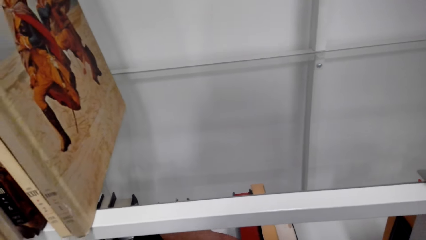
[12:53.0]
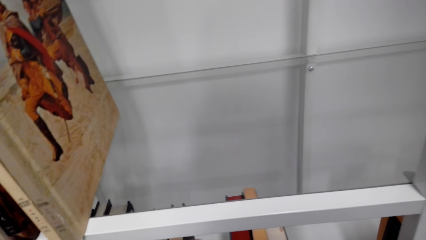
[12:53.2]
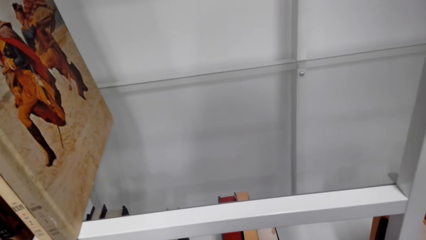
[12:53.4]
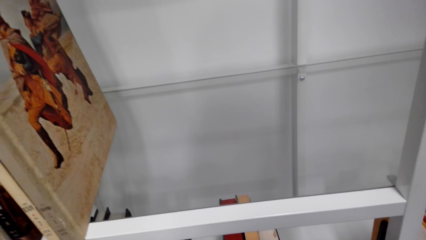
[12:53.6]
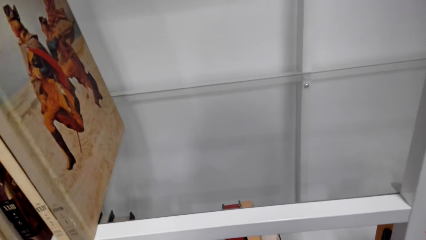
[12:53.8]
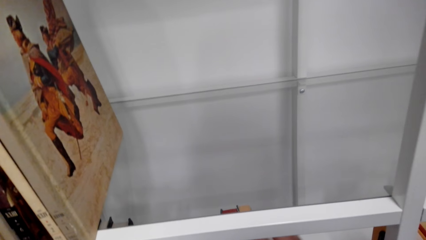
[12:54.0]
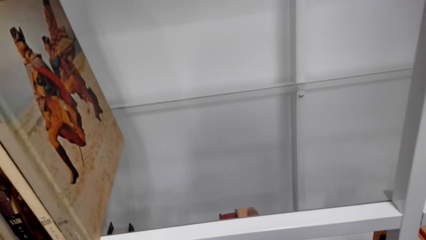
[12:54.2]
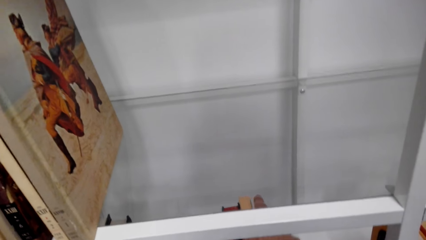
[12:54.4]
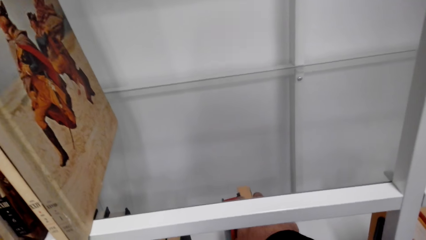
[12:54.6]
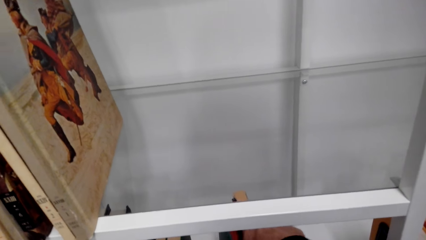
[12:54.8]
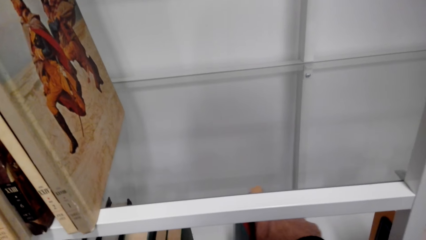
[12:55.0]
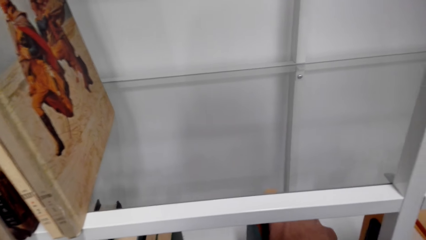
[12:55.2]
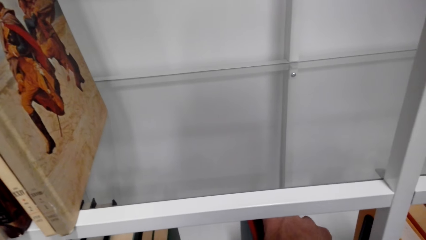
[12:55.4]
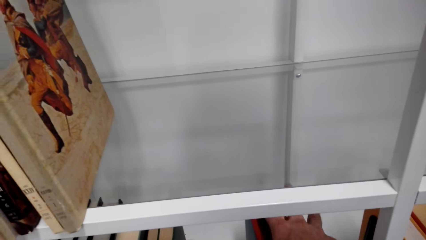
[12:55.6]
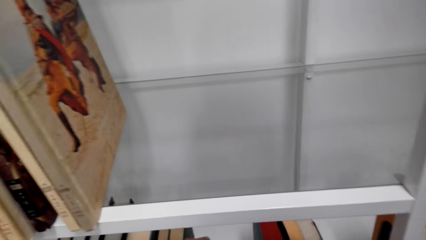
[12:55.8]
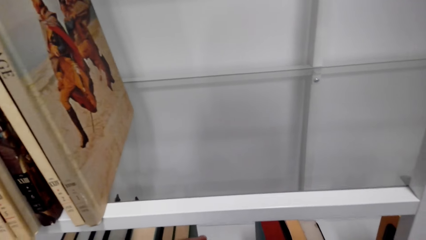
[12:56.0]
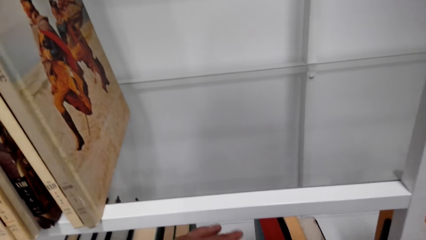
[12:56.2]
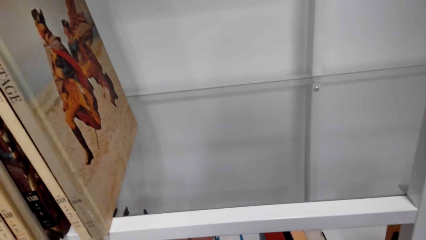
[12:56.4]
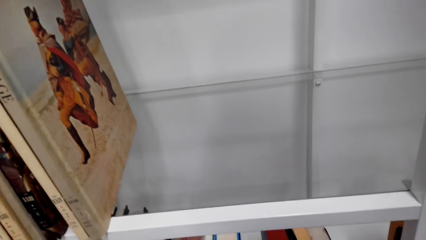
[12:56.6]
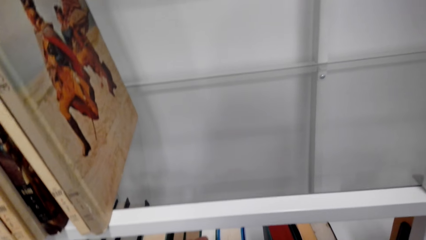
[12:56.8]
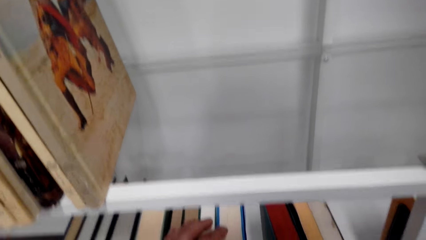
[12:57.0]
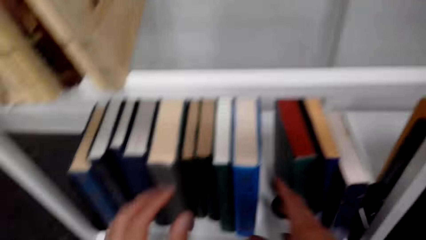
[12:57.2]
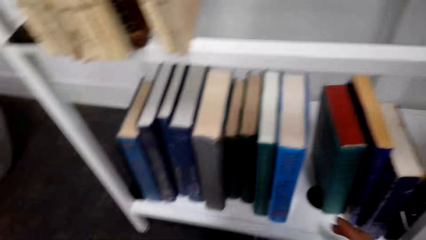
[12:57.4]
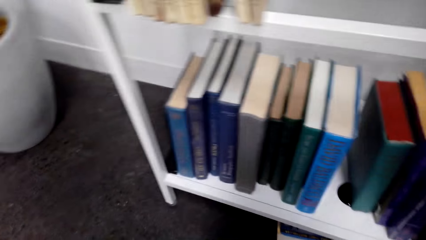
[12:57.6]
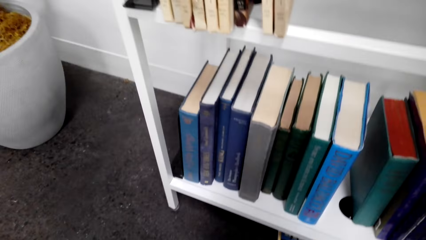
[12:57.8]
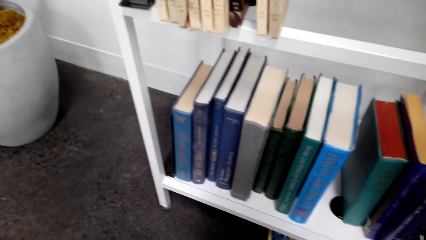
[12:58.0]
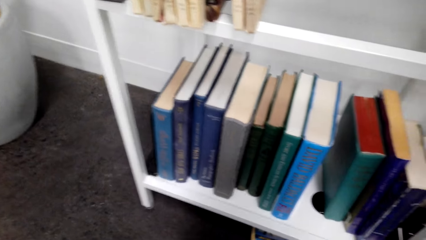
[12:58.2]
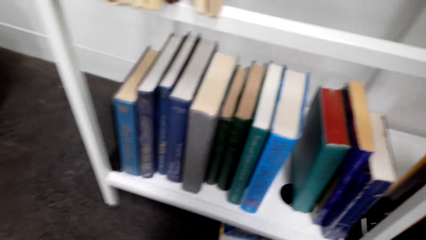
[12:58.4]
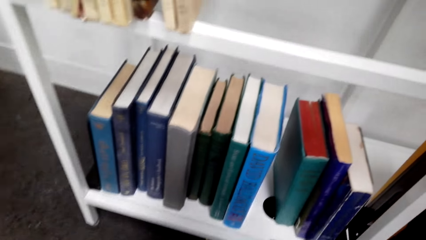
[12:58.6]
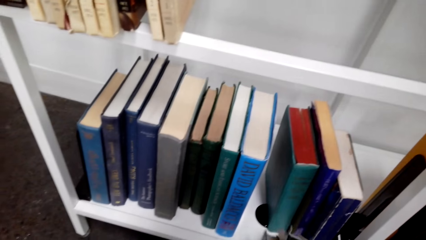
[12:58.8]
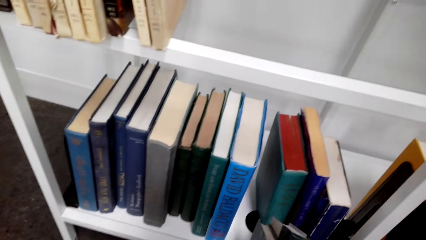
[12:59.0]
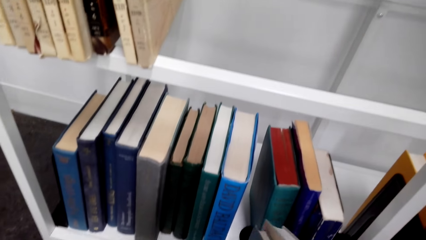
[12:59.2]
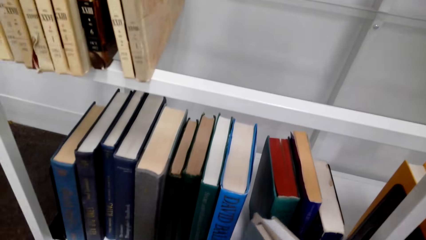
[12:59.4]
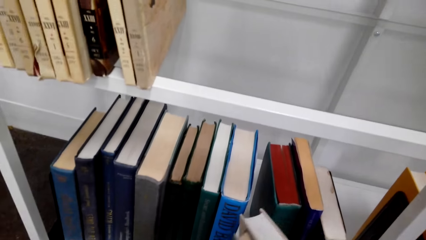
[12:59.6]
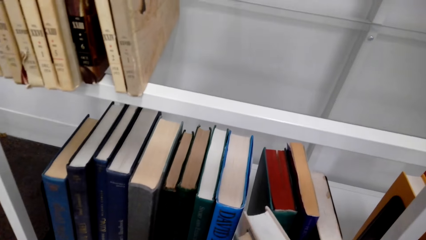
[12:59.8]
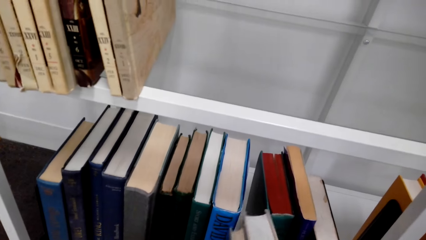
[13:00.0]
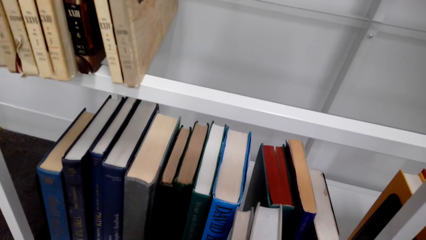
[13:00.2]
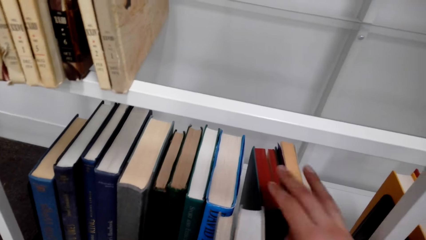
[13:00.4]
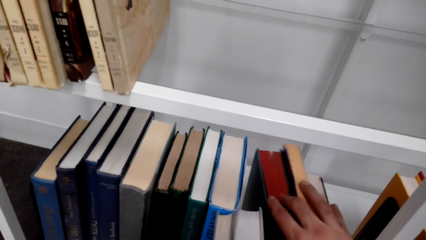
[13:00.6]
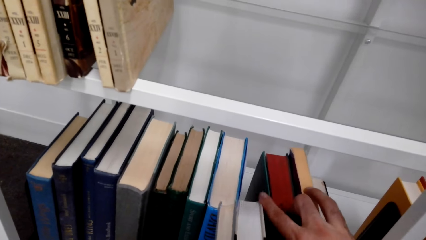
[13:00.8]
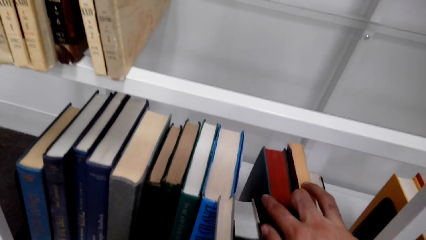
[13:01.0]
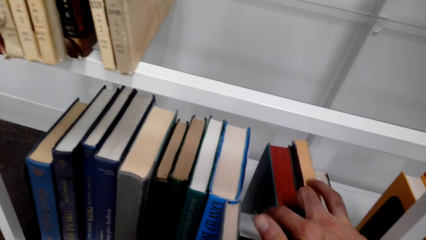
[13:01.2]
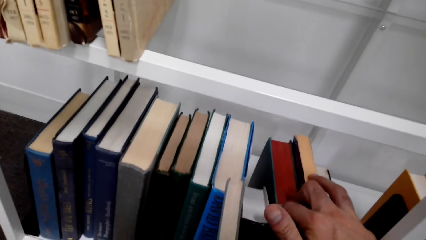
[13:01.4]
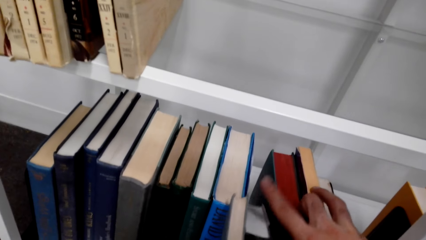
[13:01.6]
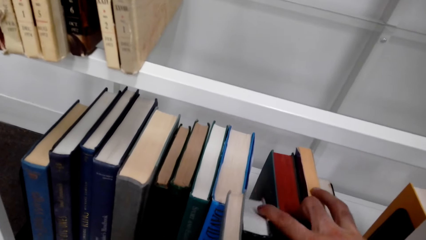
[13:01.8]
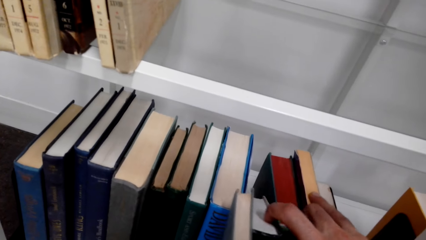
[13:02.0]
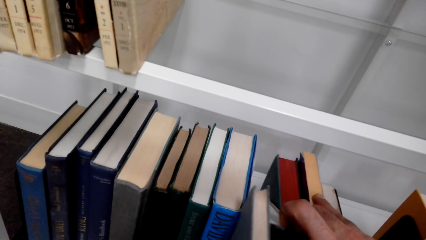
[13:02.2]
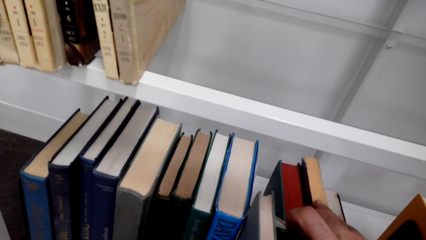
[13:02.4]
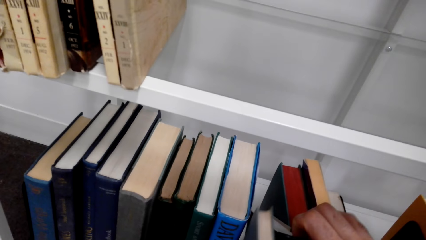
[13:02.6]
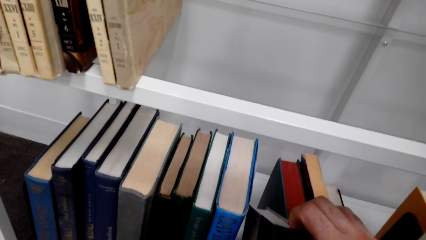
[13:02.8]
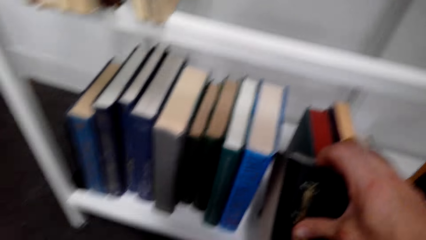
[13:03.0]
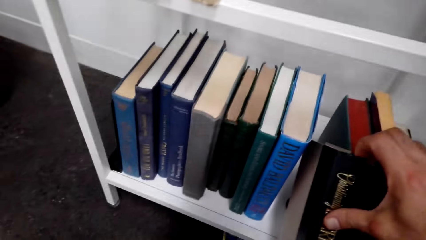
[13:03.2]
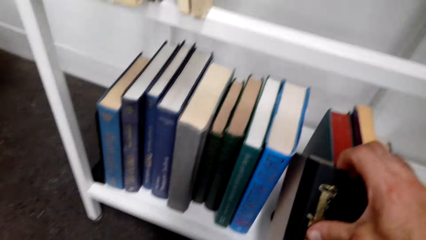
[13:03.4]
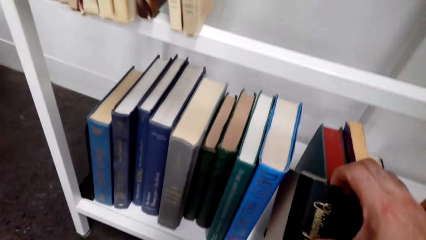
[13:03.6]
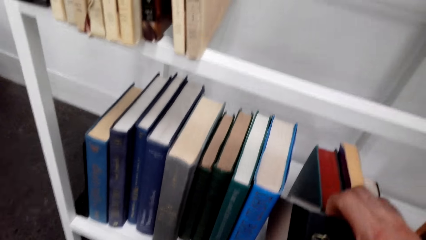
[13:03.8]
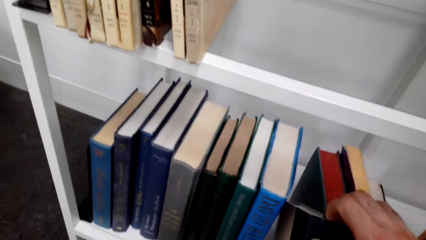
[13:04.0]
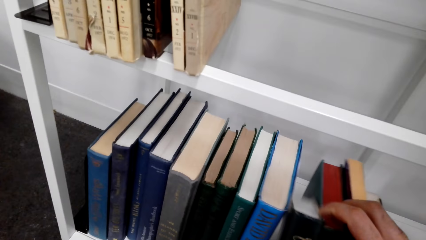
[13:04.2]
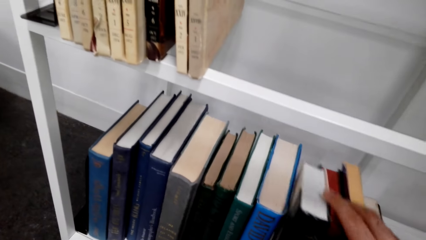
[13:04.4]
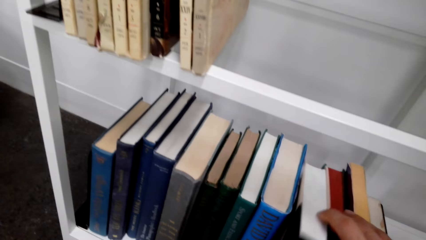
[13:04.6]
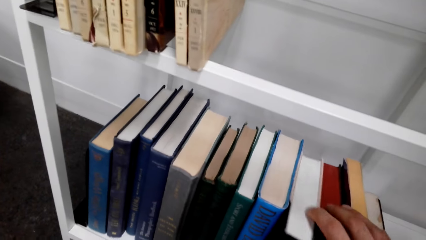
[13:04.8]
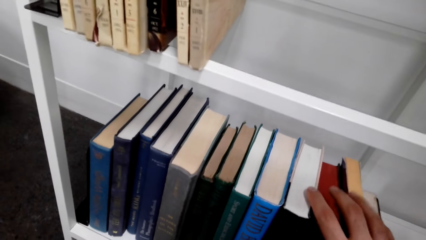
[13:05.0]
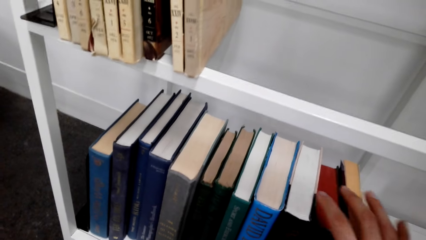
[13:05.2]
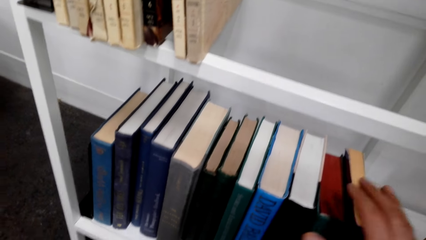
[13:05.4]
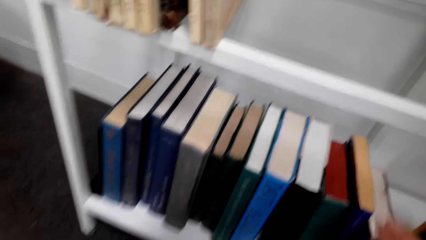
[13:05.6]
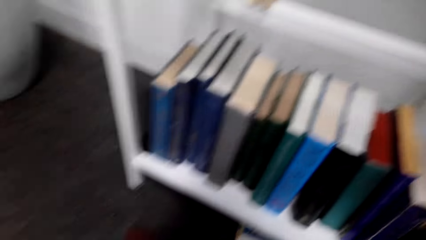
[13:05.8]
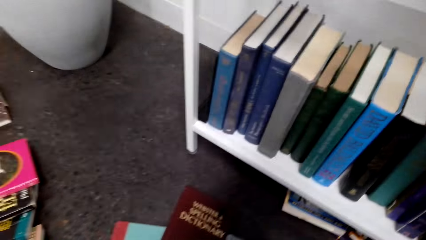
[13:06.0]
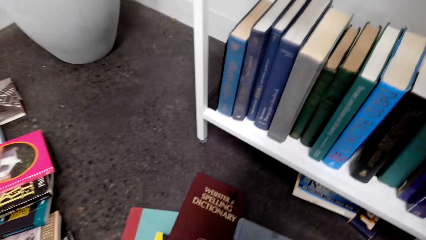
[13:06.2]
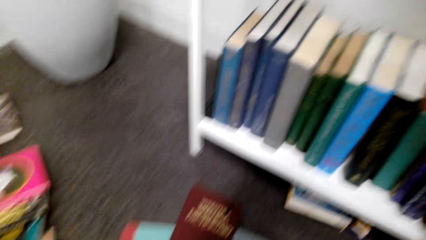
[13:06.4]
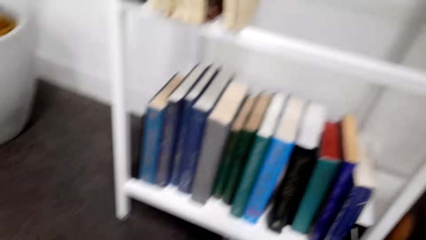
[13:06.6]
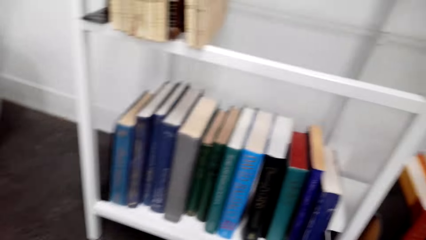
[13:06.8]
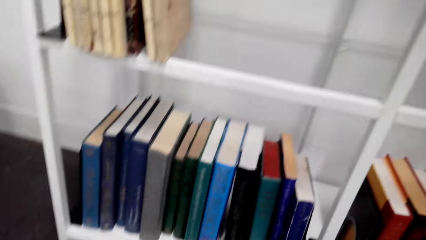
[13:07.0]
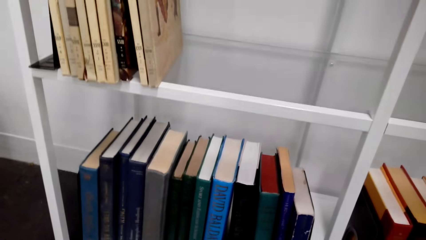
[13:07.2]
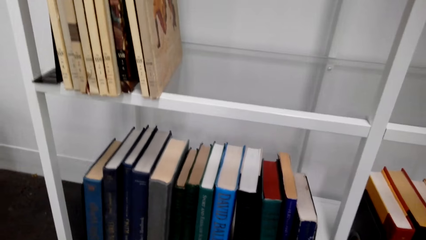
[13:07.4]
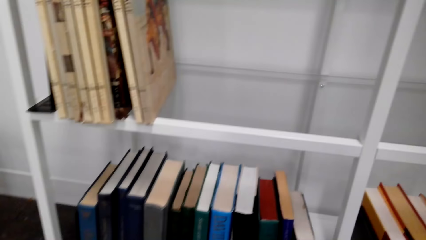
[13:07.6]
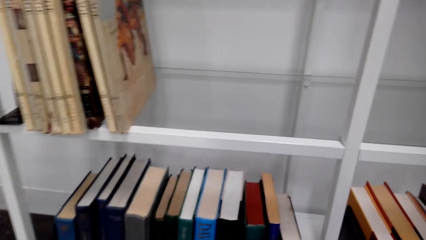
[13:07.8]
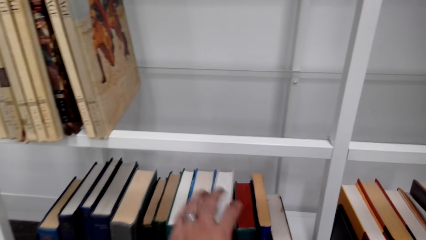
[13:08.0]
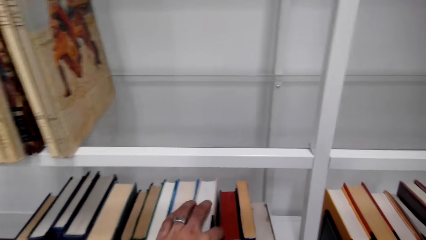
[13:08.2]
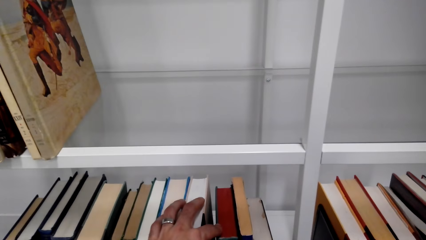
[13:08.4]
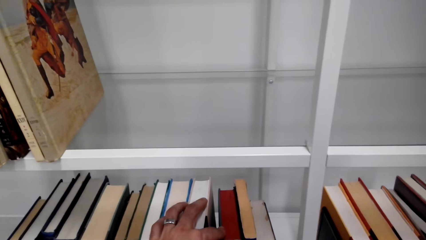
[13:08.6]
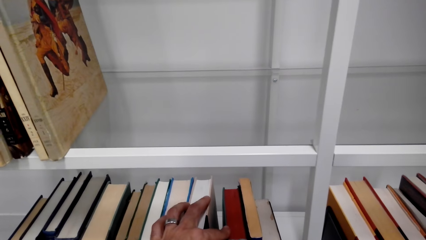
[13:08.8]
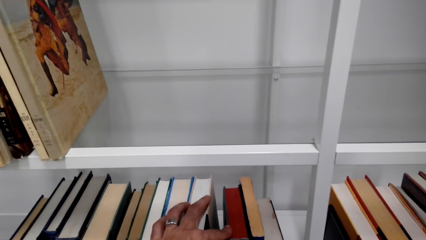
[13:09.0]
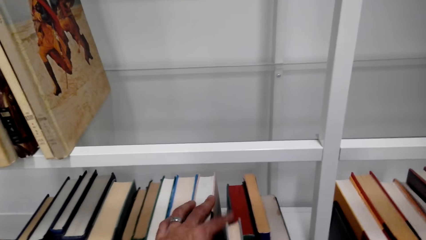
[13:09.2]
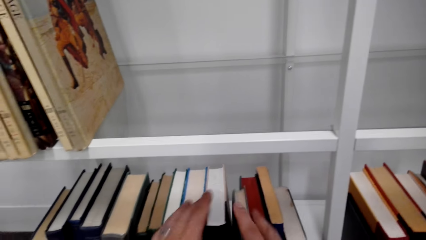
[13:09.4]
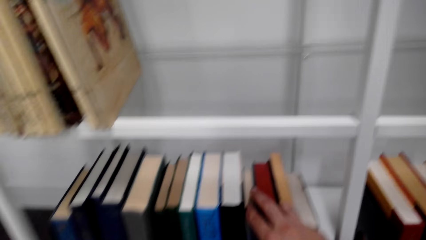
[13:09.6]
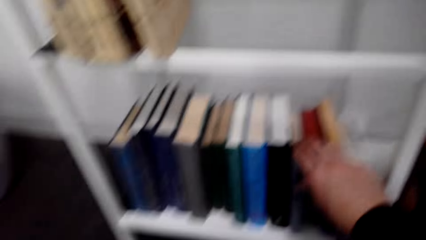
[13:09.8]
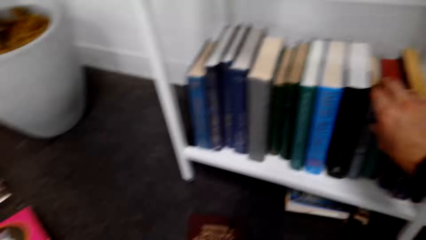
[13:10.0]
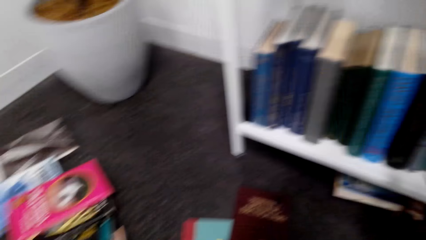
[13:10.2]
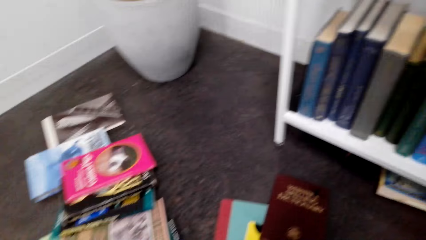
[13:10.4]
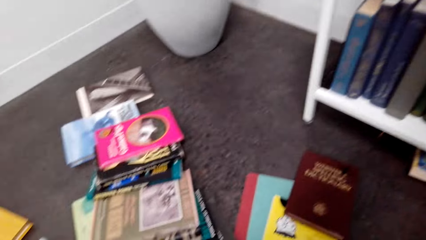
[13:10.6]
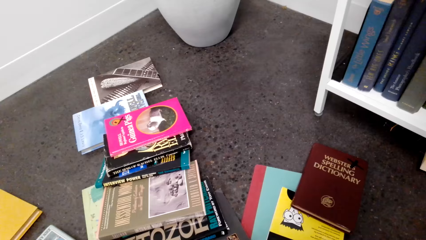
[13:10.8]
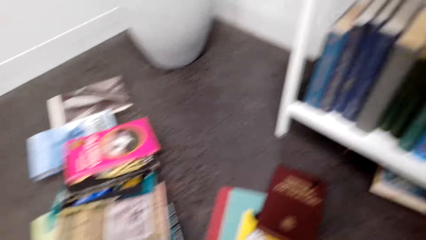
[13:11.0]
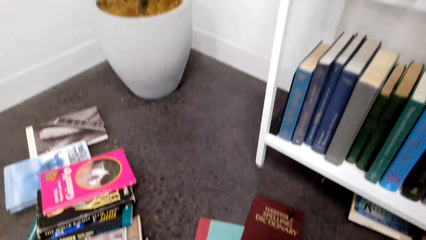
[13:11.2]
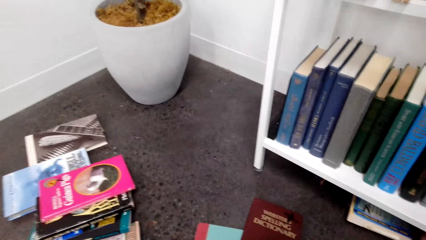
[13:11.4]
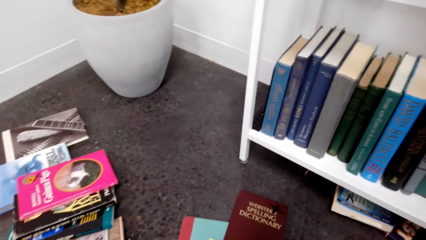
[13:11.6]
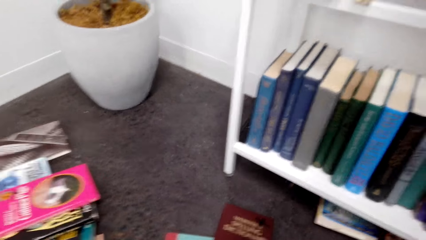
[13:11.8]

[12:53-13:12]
The camera wearer arranges the books on the rack. They pick up a book. They place the books on the rack.
